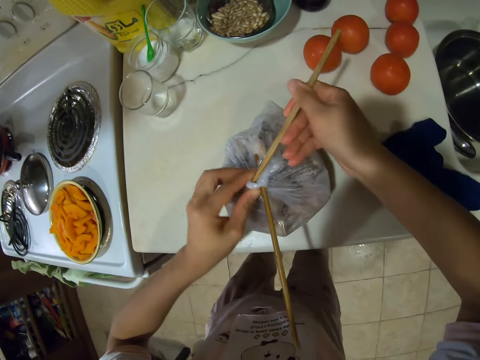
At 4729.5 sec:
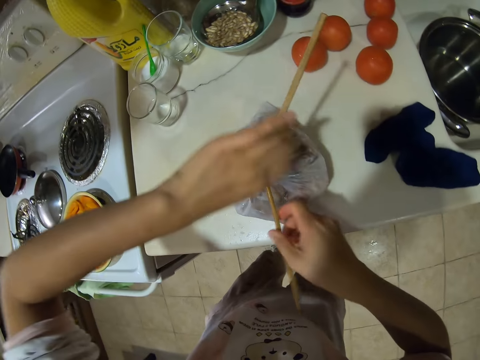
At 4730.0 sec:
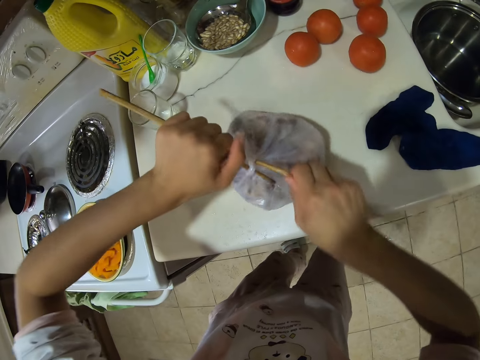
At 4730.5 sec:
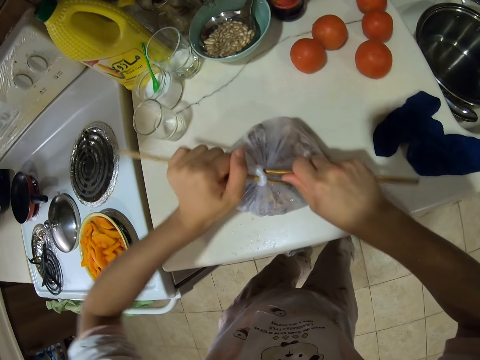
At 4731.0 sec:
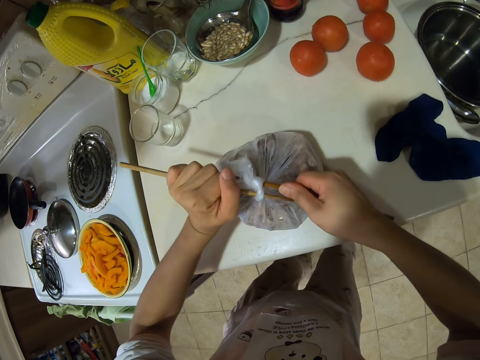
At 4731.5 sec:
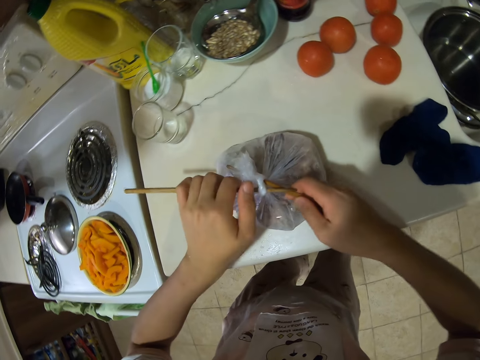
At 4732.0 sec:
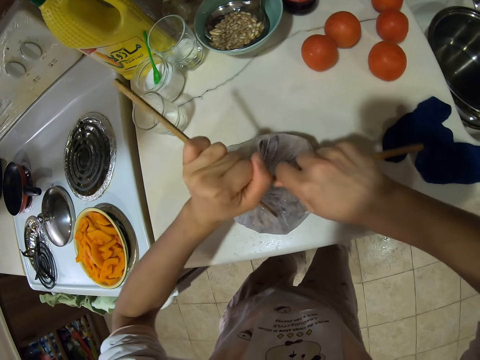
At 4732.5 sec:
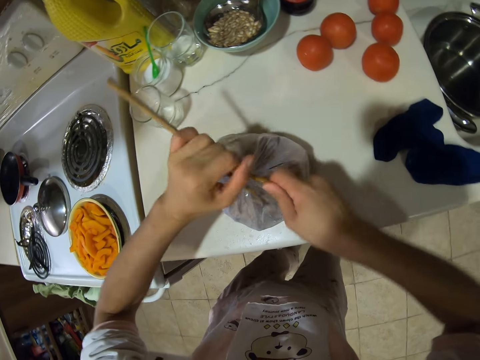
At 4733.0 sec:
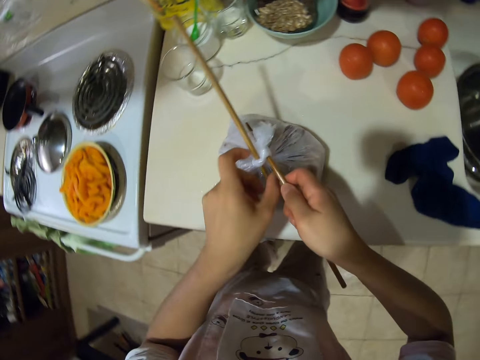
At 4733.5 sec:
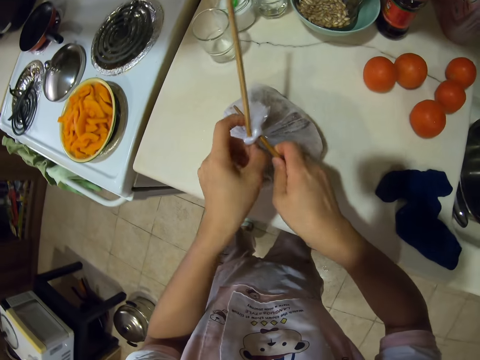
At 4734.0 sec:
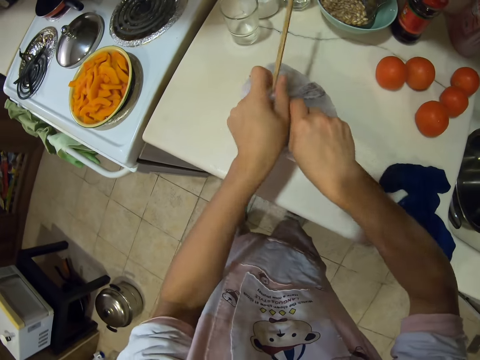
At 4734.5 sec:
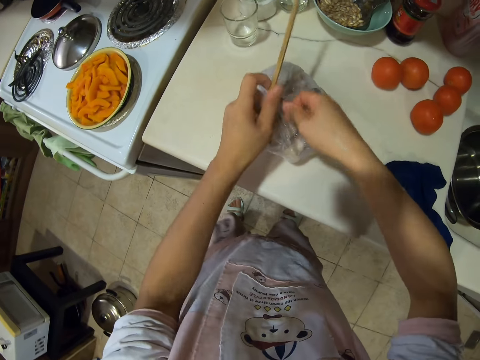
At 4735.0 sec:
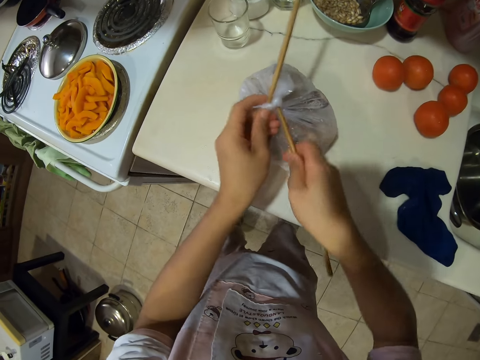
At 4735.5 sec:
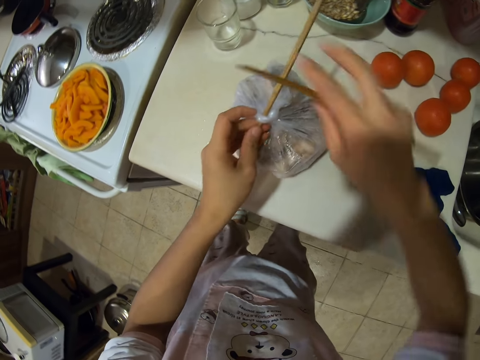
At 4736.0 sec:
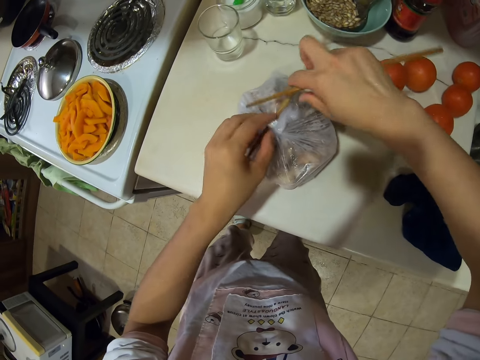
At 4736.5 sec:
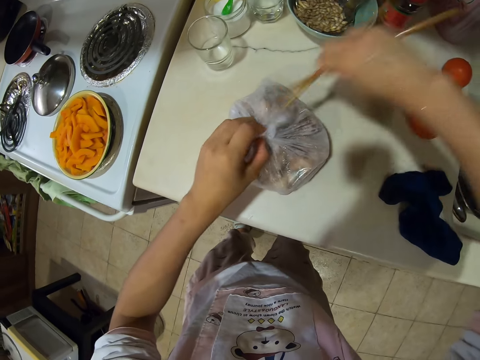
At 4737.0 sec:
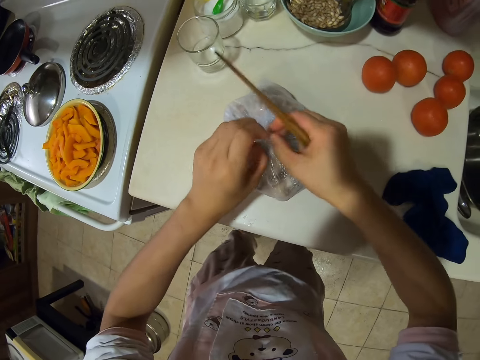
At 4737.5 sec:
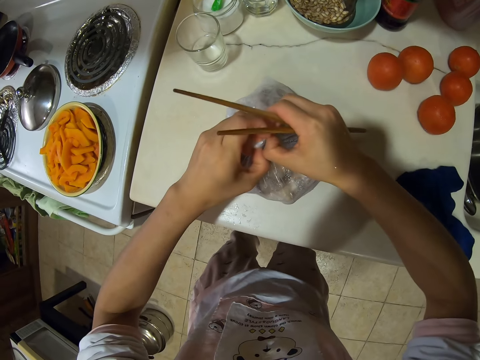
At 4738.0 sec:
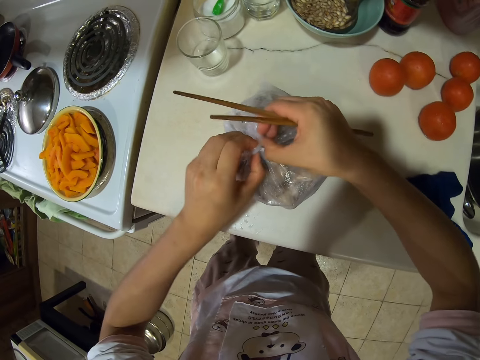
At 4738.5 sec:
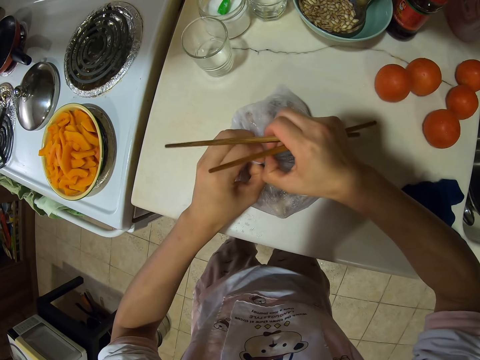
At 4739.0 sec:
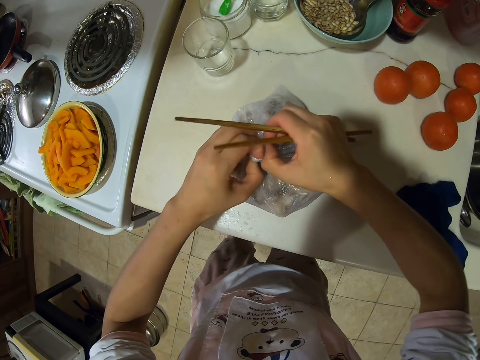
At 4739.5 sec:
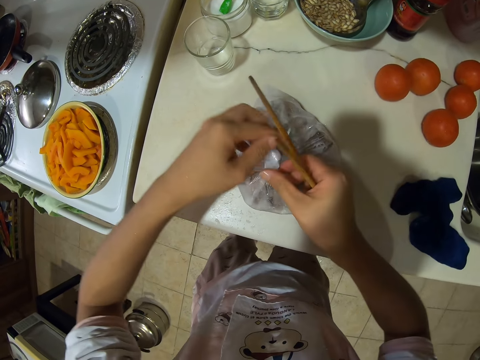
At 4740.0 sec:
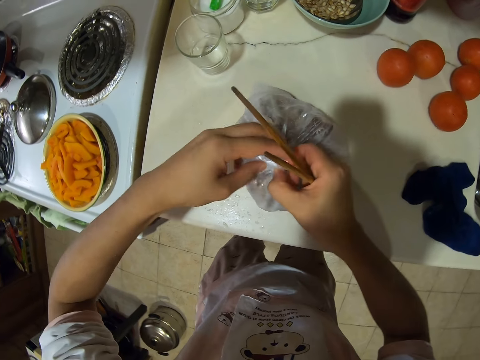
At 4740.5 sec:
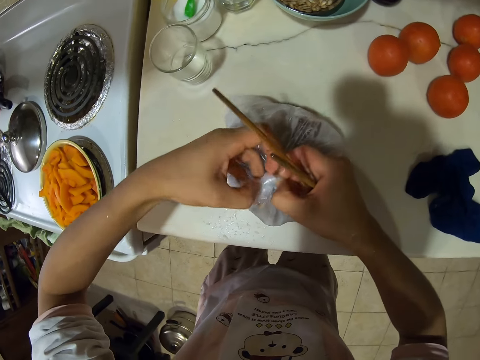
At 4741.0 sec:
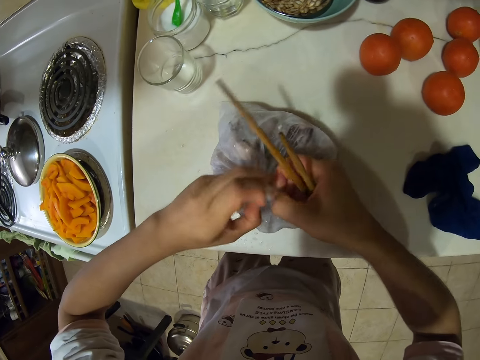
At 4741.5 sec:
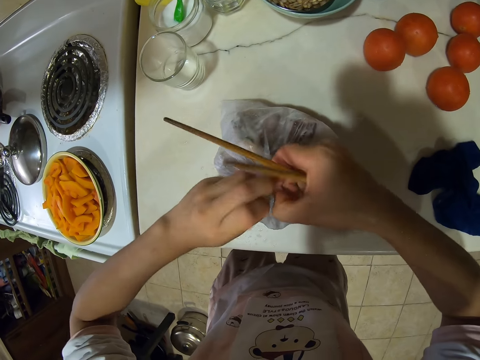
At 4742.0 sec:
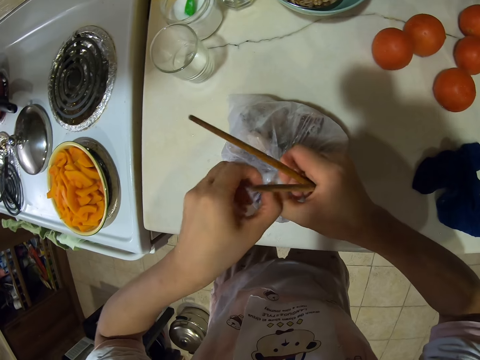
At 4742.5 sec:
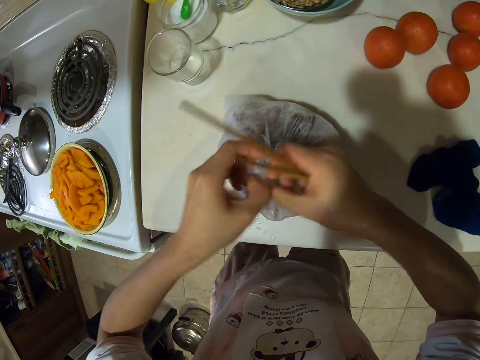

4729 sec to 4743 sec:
The camera wearer inserts the chopstick in the nylon paper. They try to open the nylon paper. They remove the chopsticks. They try to open the nylon paper.

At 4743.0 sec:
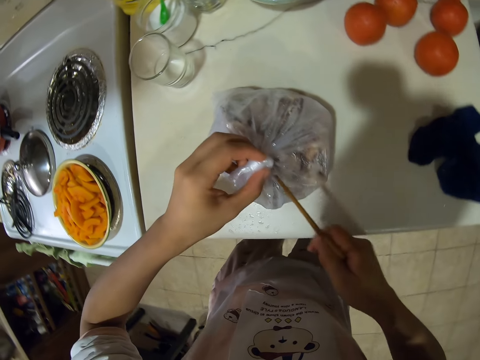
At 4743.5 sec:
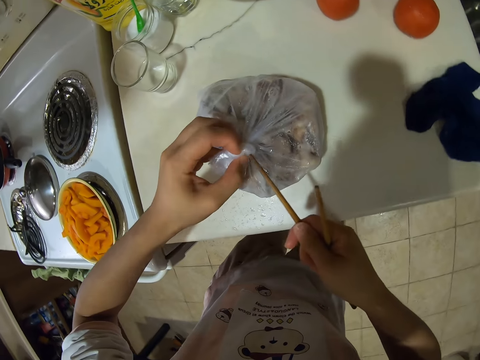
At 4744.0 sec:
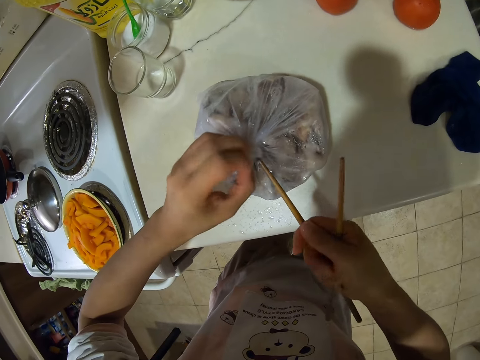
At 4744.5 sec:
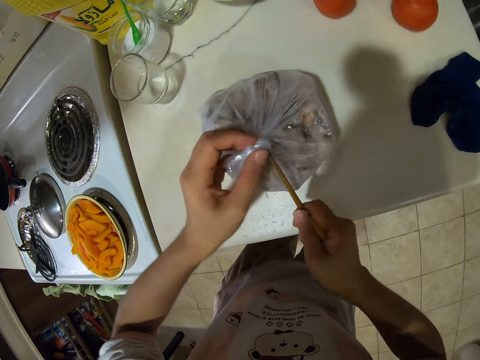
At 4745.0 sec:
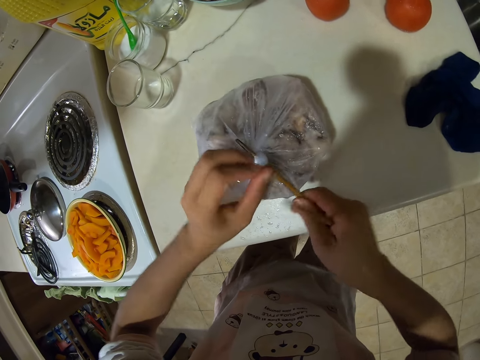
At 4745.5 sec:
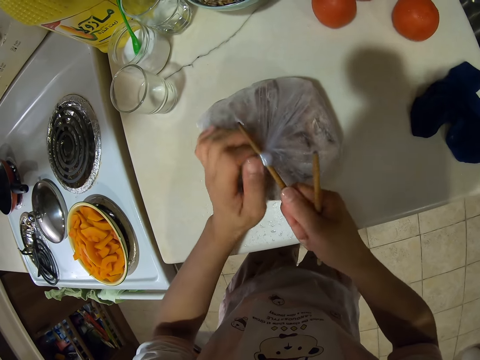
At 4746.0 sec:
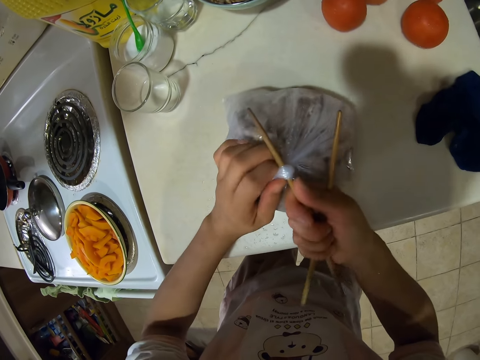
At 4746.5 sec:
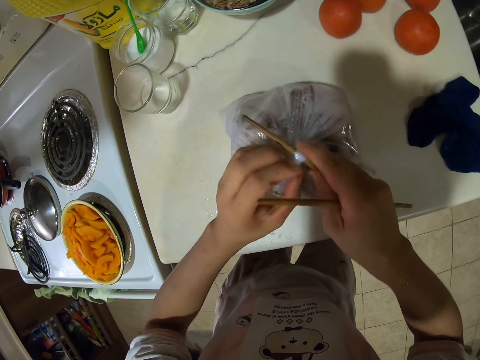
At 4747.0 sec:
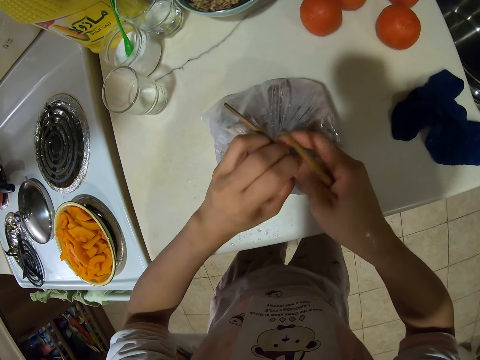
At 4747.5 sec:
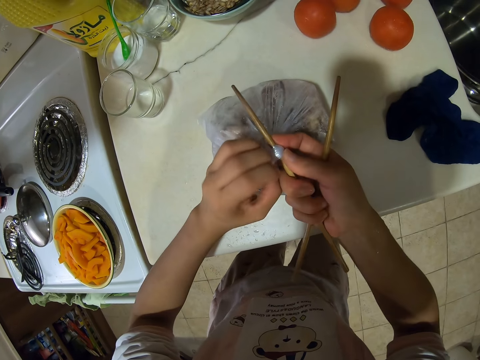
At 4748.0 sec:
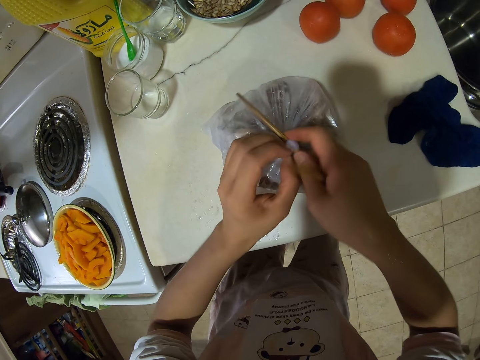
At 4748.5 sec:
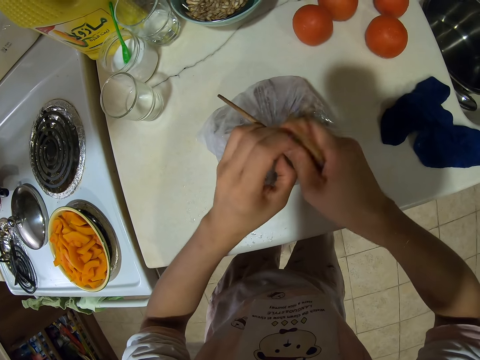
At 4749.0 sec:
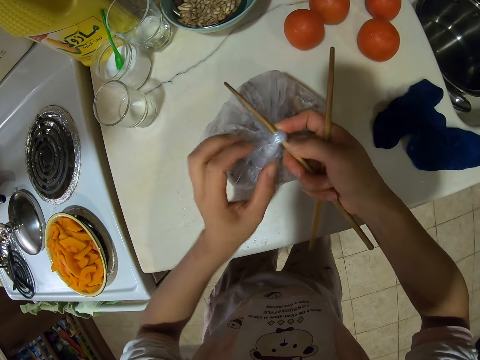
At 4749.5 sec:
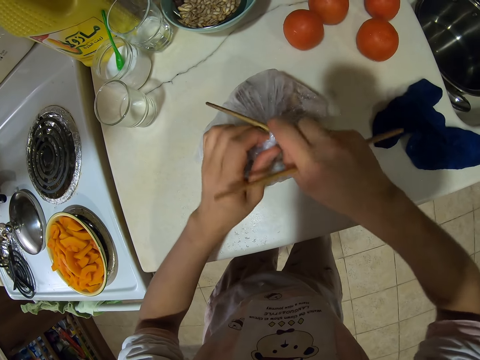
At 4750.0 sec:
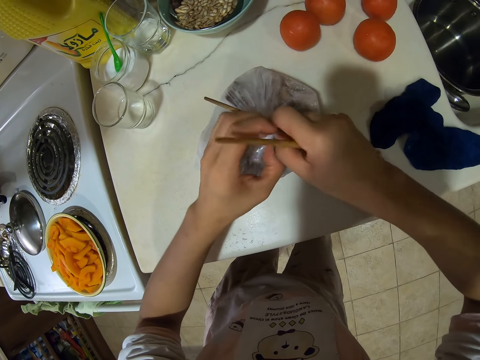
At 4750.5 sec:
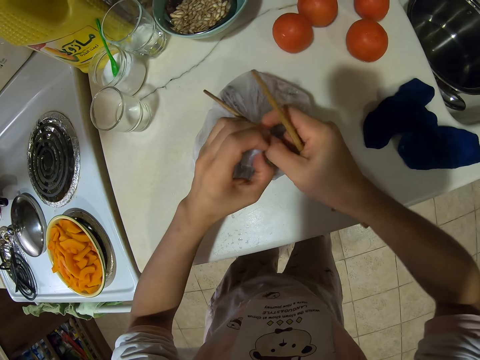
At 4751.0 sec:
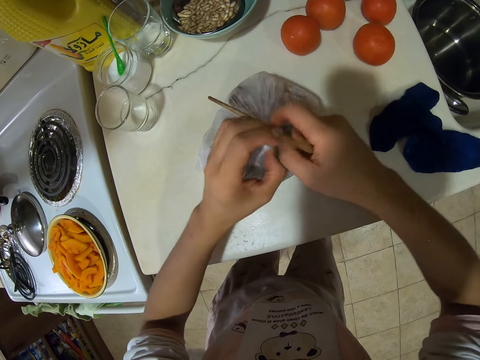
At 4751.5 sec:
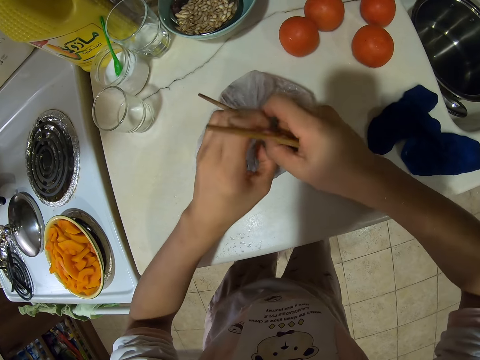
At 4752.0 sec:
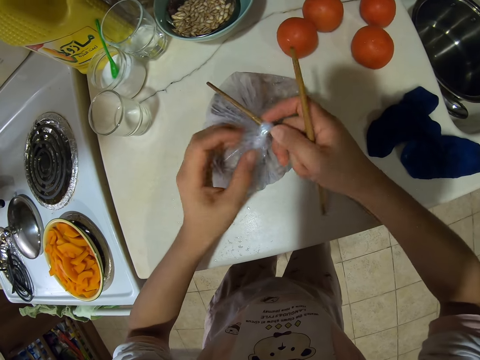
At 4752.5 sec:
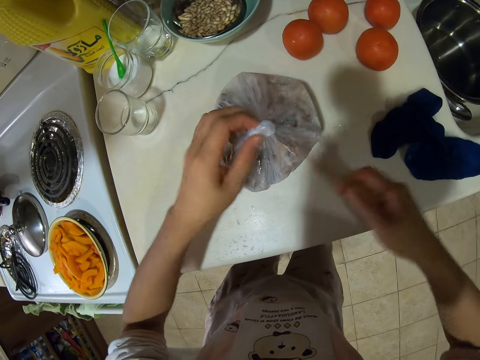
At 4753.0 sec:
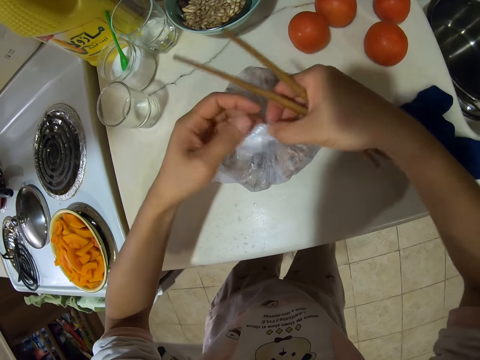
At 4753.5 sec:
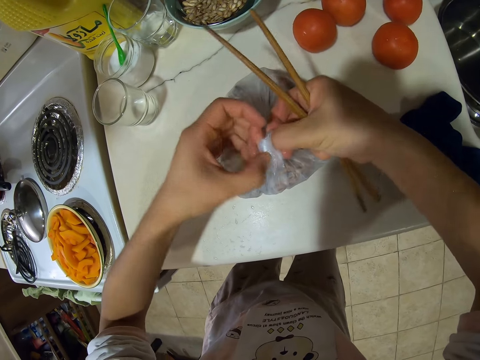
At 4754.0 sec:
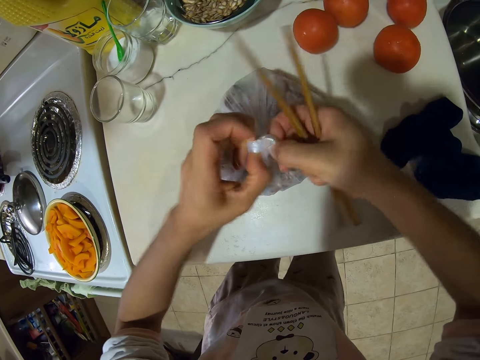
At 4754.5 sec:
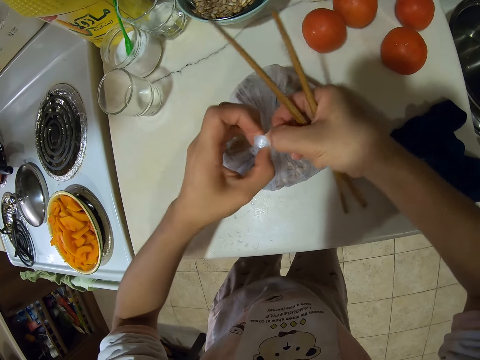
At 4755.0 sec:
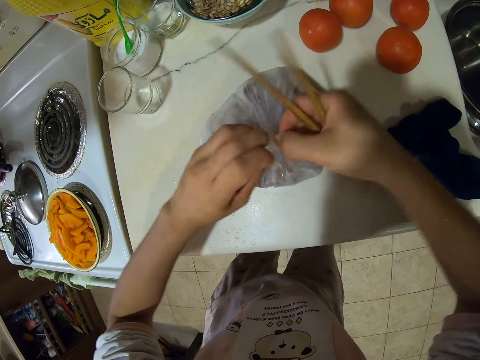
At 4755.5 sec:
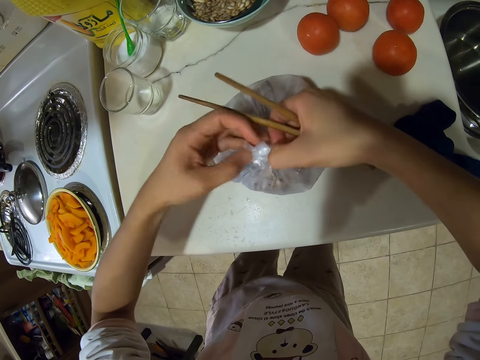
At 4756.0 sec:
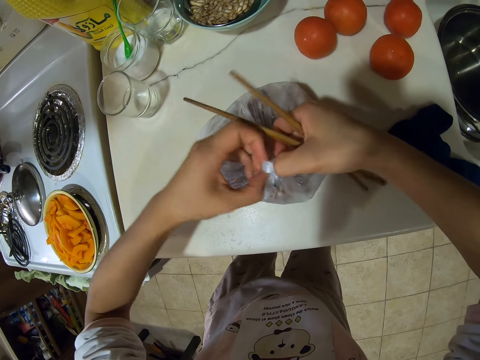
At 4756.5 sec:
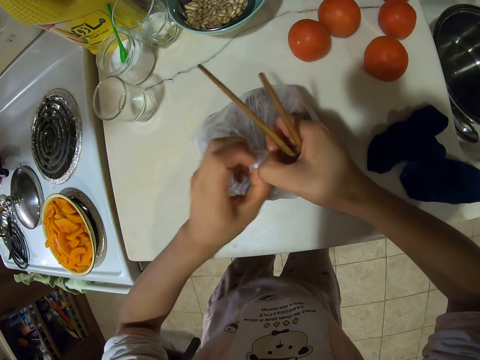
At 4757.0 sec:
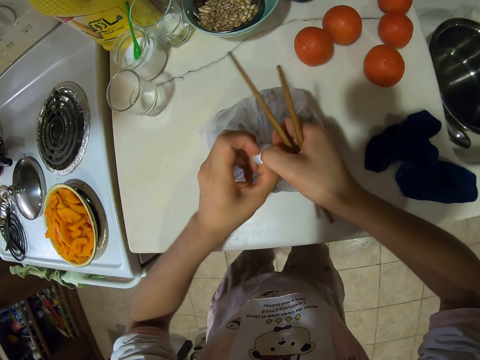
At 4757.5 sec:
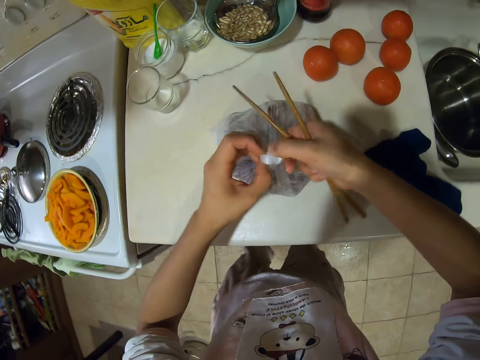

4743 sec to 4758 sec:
The camera wearer inserts the chopstick in the nylon paper. They try to open the nylon paper. They remove the chopstick. They open the nylon paper.
